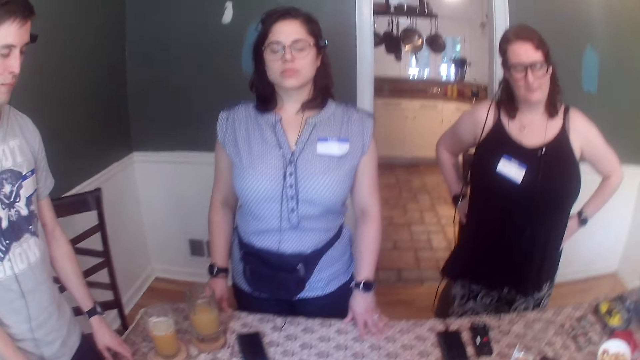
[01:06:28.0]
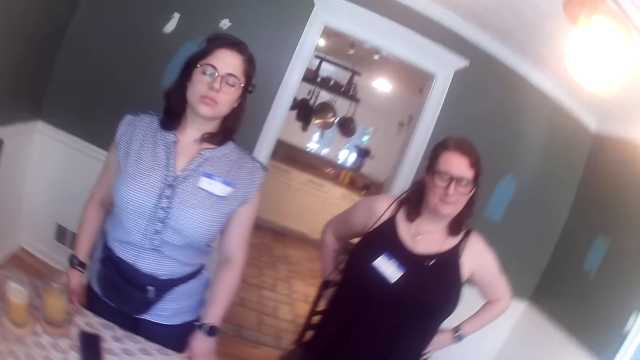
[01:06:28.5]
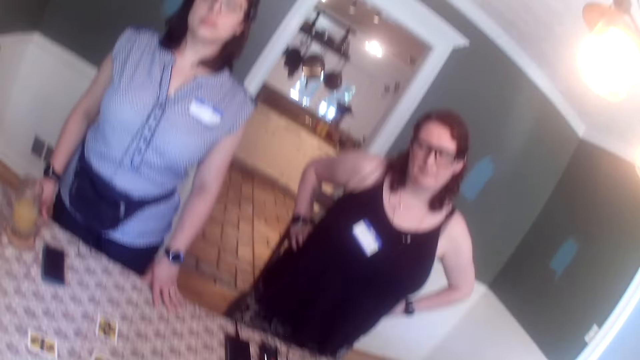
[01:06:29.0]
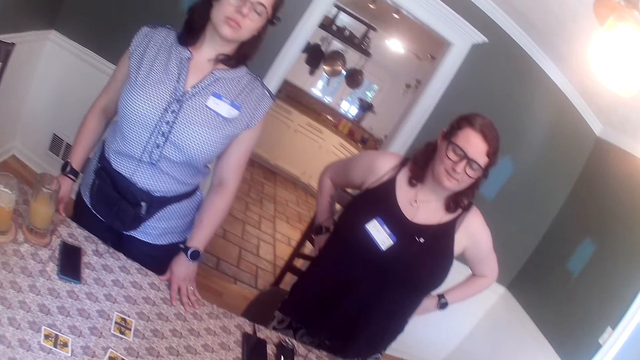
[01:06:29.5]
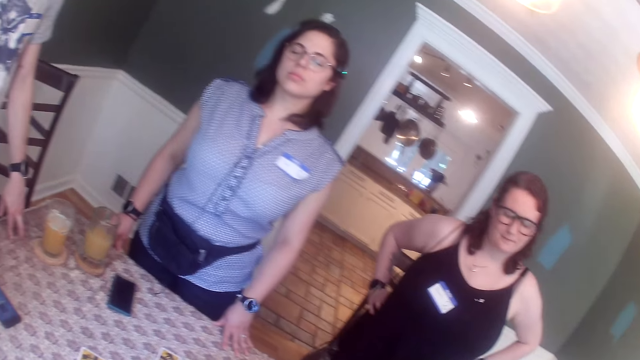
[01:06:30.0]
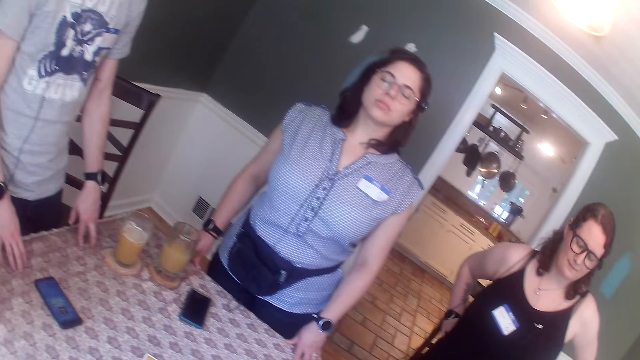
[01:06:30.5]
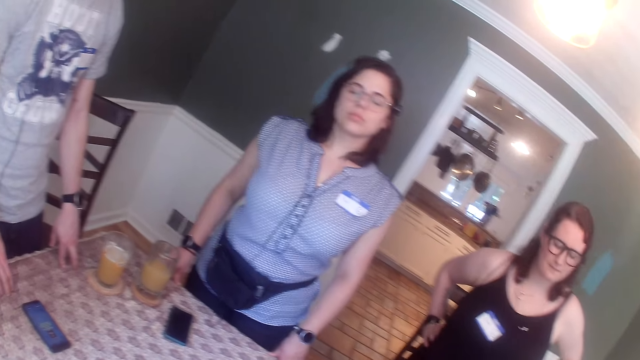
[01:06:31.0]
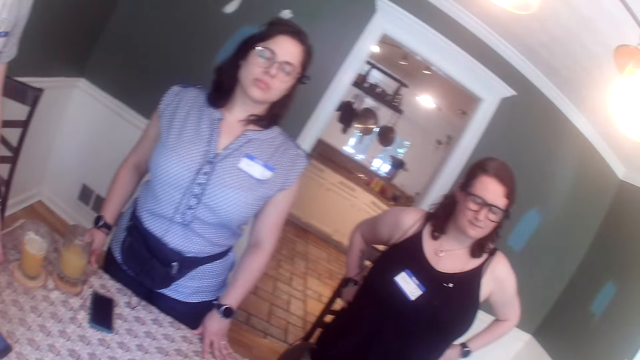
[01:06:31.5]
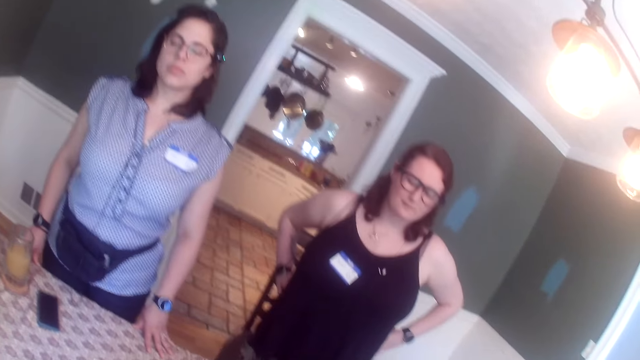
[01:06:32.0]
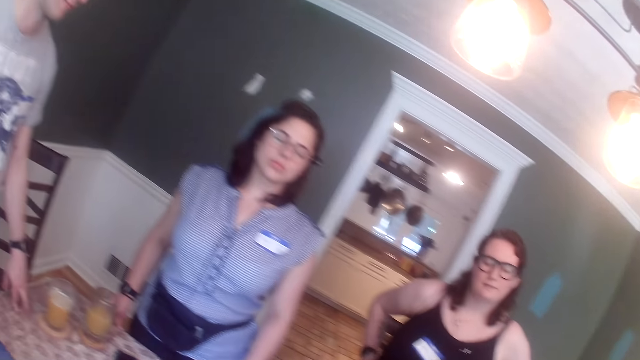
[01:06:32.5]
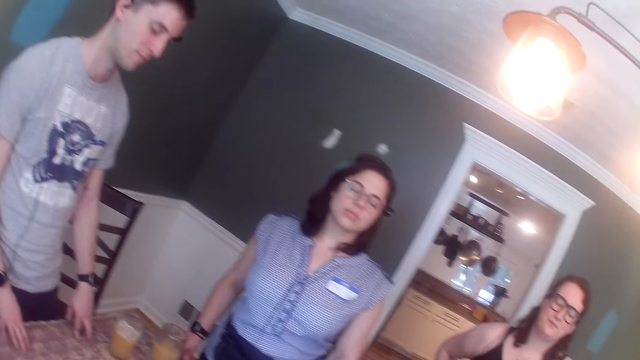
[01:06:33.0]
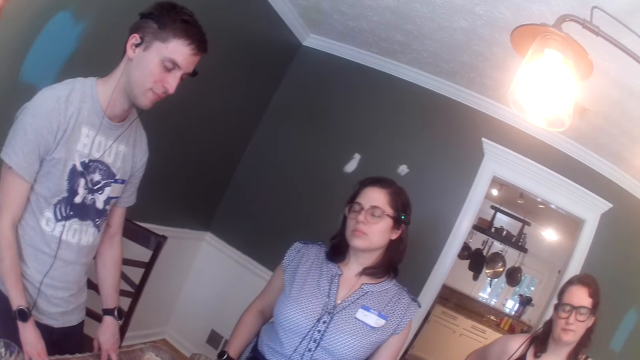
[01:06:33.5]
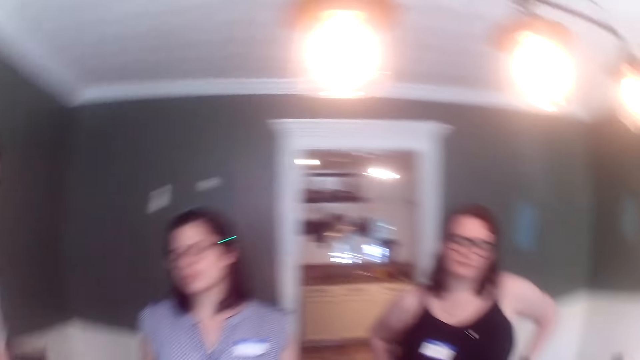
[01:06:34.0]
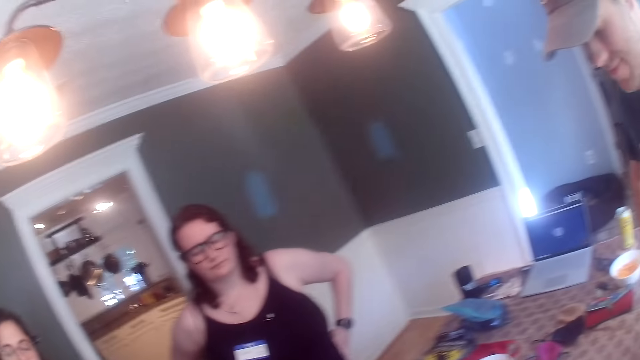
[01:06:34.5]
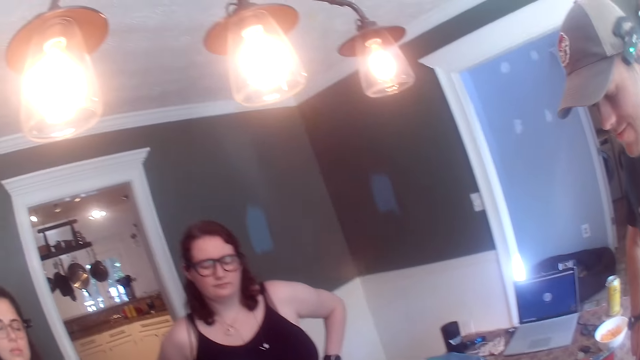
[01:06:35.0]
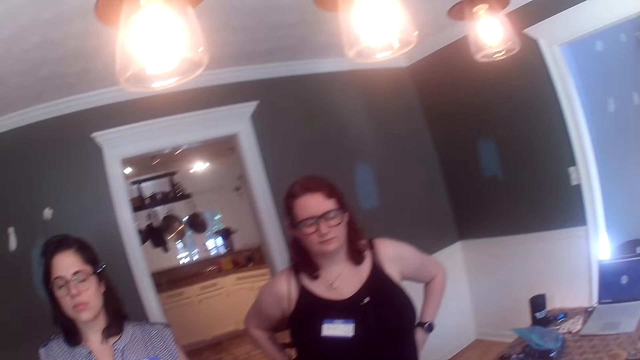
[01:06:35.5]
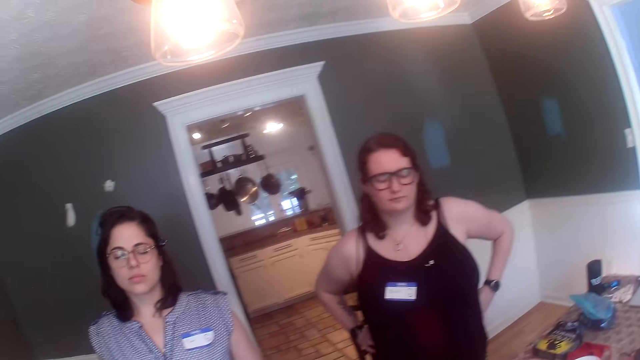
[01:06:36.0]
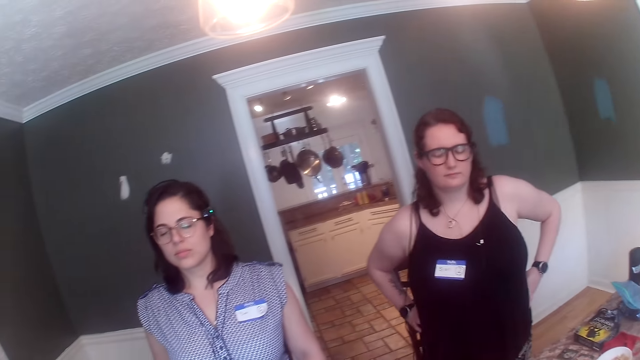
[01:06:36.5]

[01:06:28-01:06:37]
A man puts his hands on the table and dances. Another man stands beside the camera wearer.

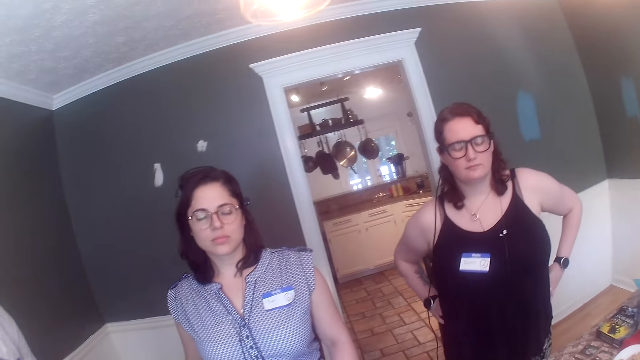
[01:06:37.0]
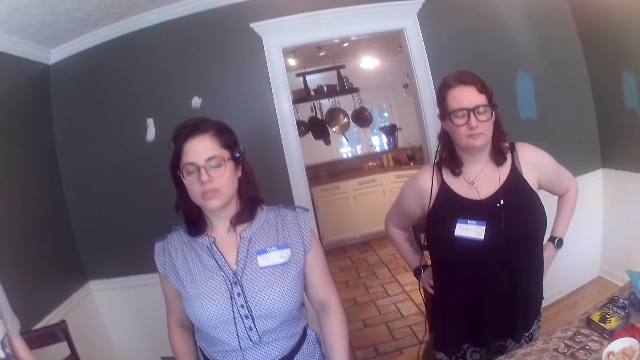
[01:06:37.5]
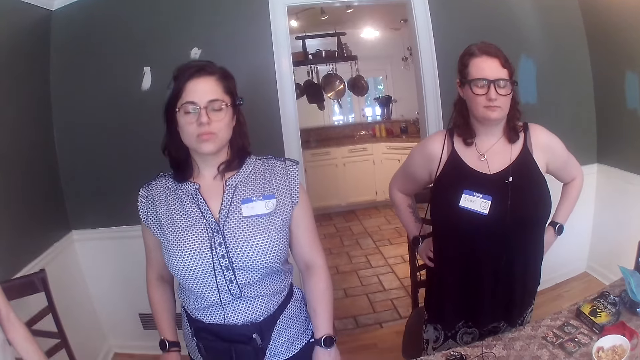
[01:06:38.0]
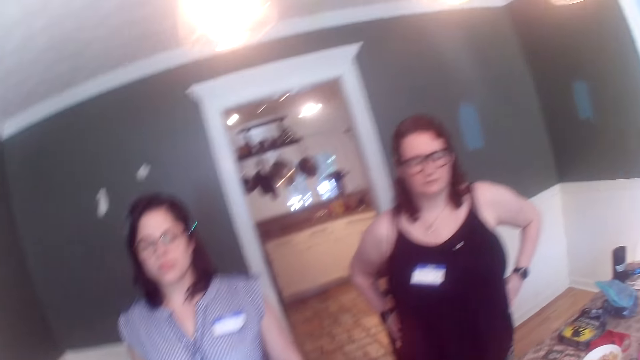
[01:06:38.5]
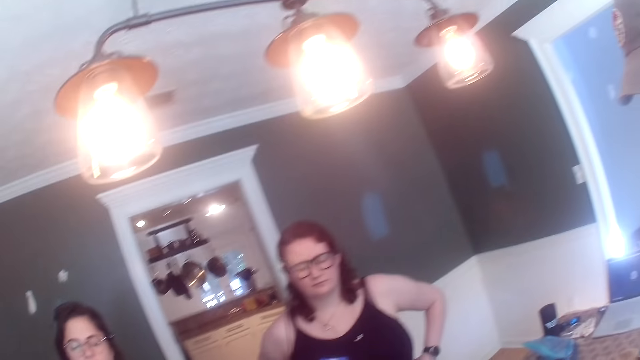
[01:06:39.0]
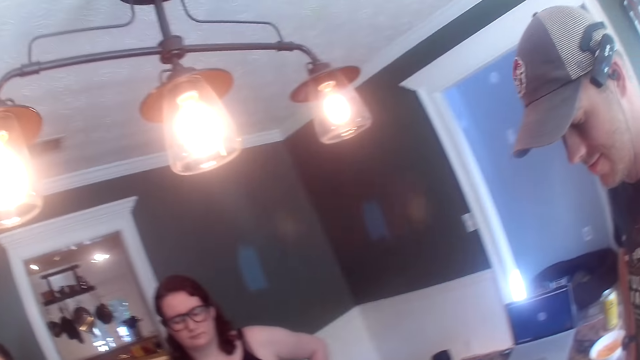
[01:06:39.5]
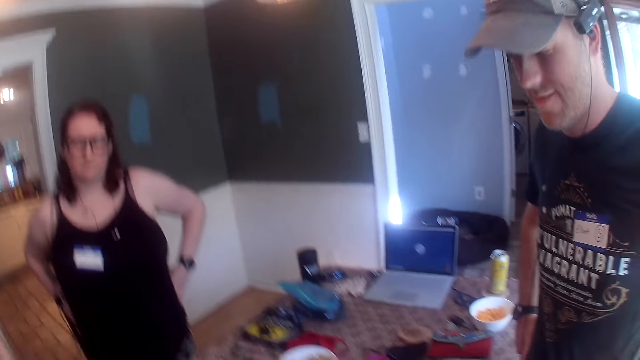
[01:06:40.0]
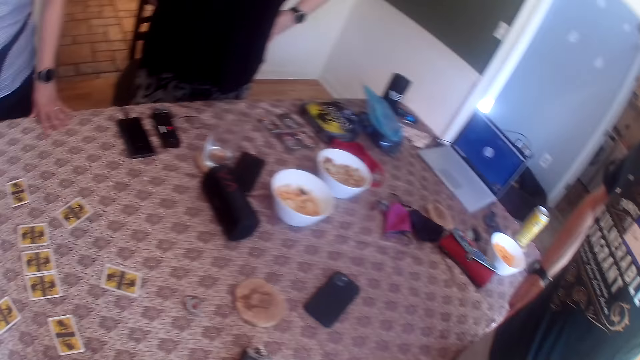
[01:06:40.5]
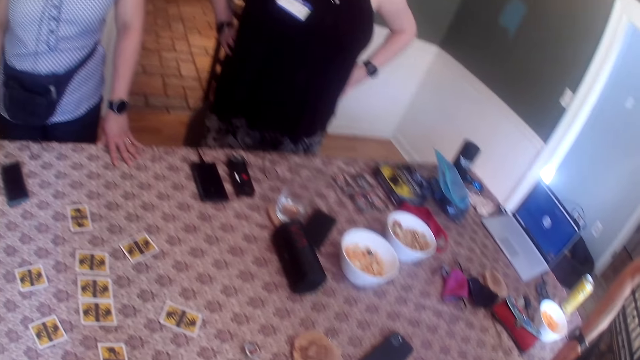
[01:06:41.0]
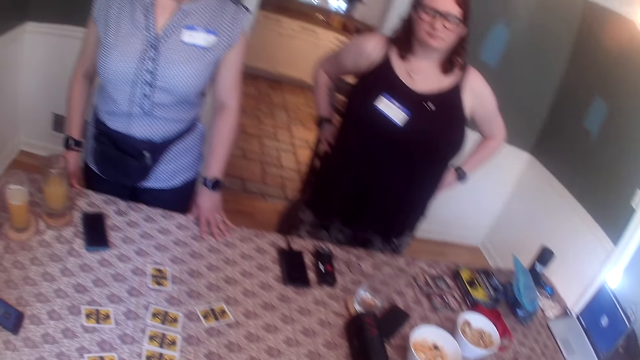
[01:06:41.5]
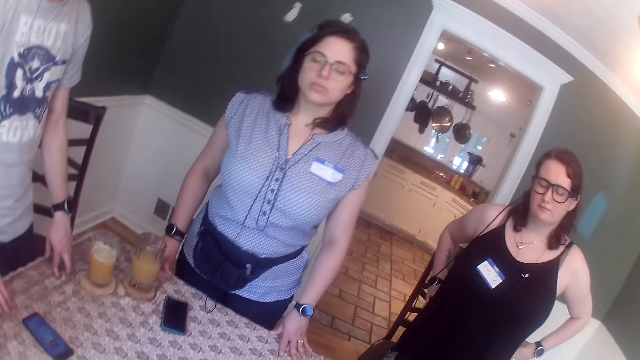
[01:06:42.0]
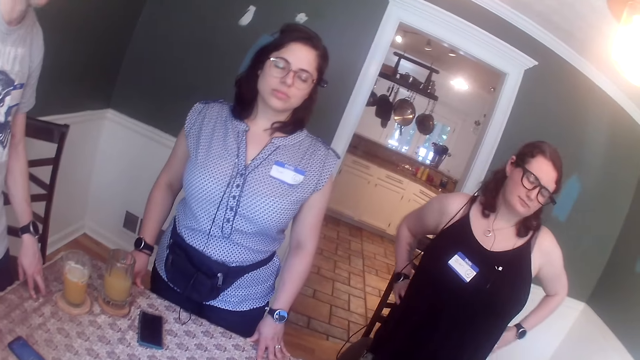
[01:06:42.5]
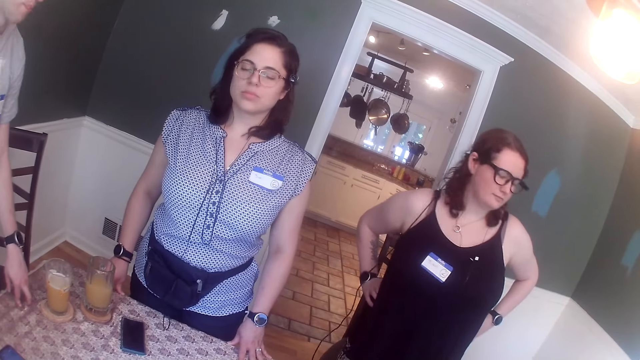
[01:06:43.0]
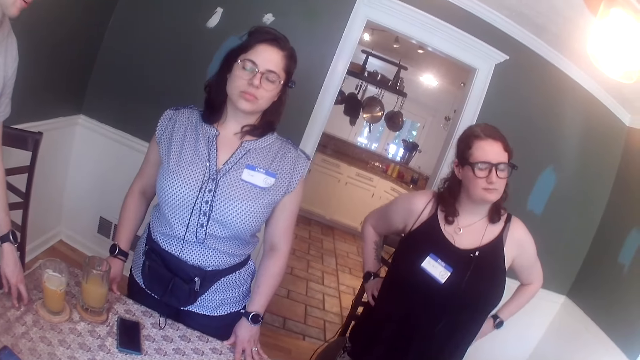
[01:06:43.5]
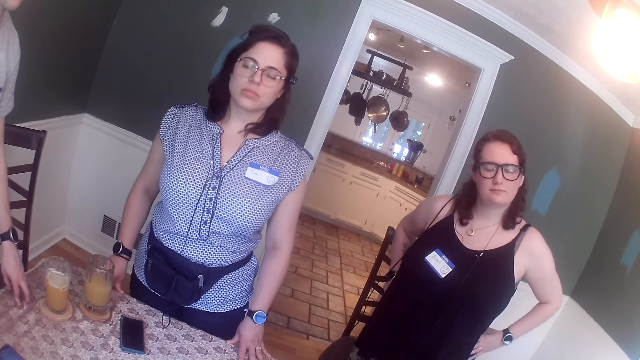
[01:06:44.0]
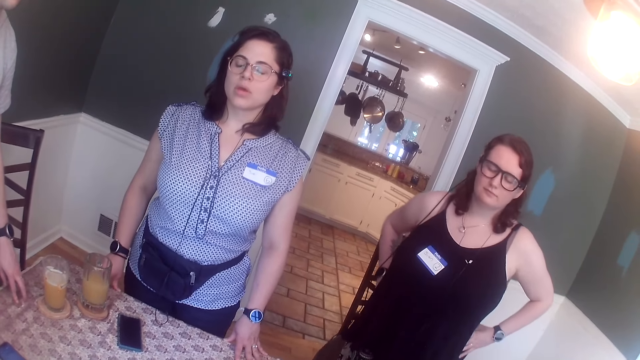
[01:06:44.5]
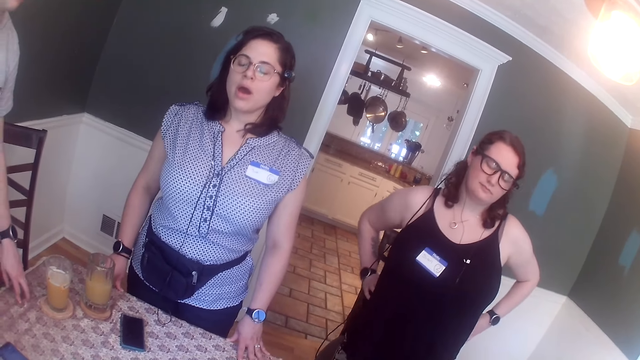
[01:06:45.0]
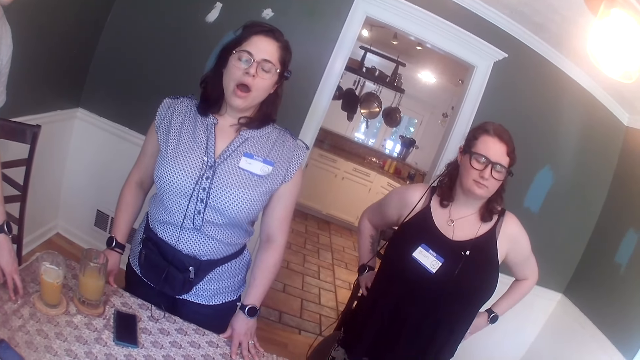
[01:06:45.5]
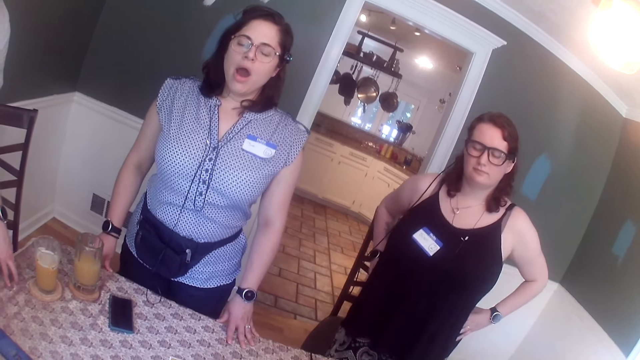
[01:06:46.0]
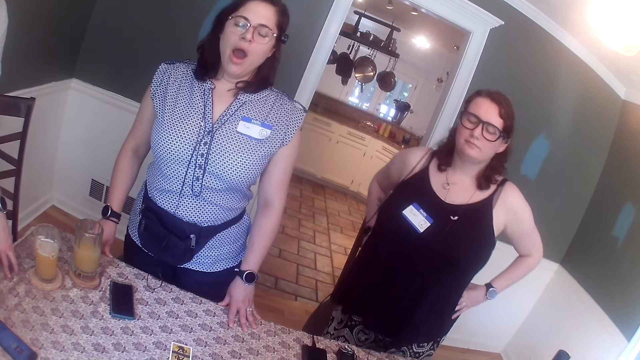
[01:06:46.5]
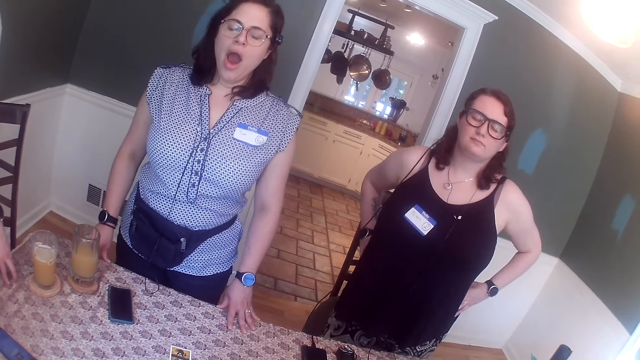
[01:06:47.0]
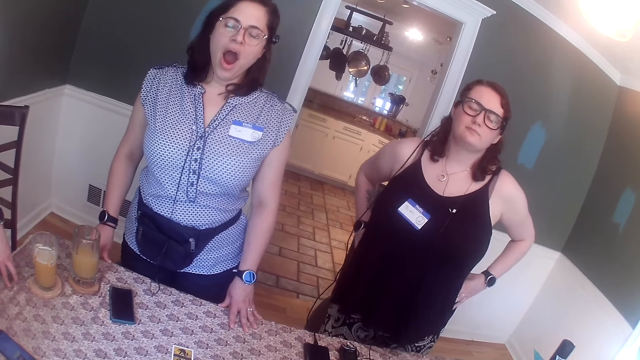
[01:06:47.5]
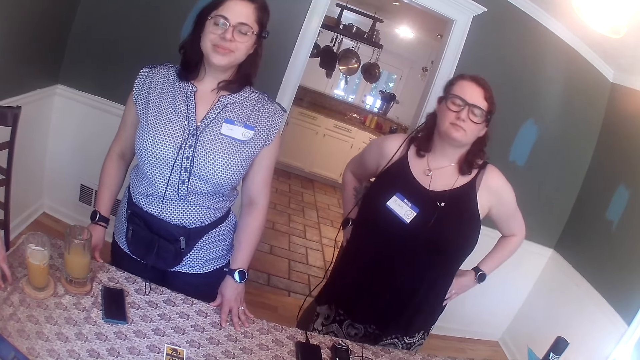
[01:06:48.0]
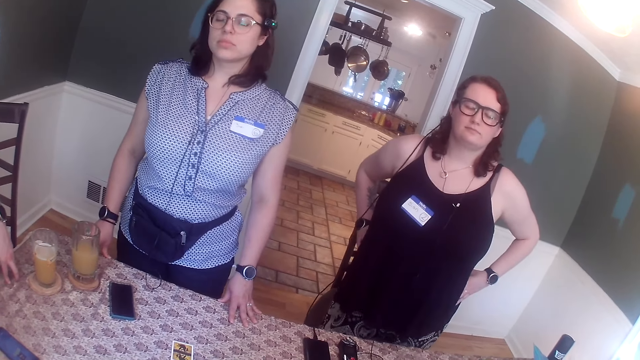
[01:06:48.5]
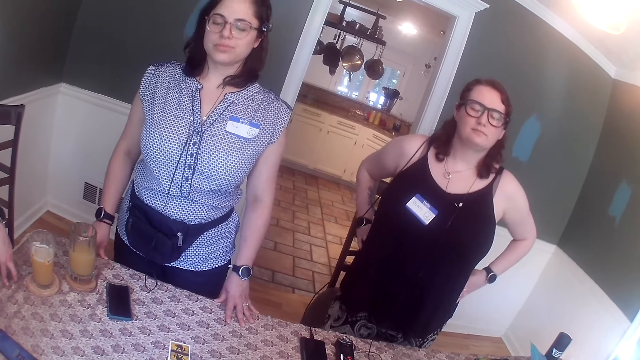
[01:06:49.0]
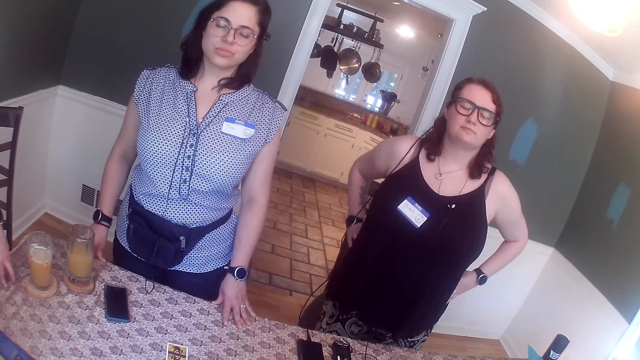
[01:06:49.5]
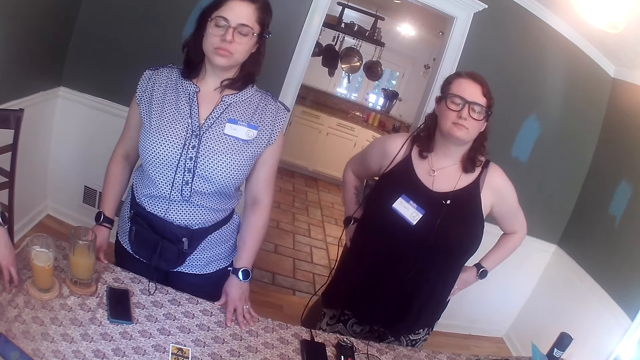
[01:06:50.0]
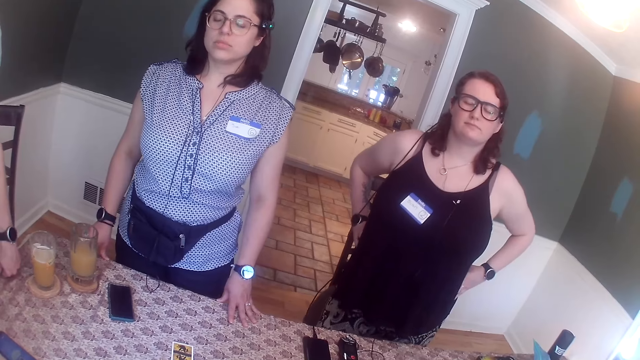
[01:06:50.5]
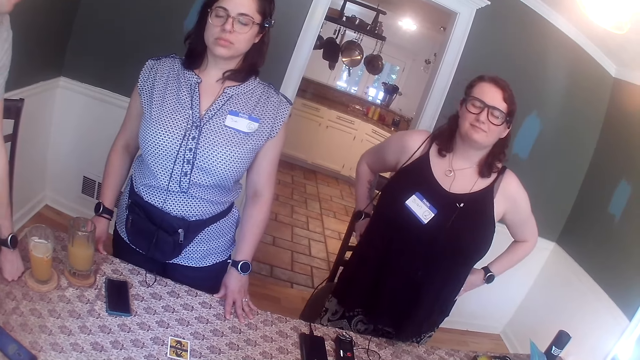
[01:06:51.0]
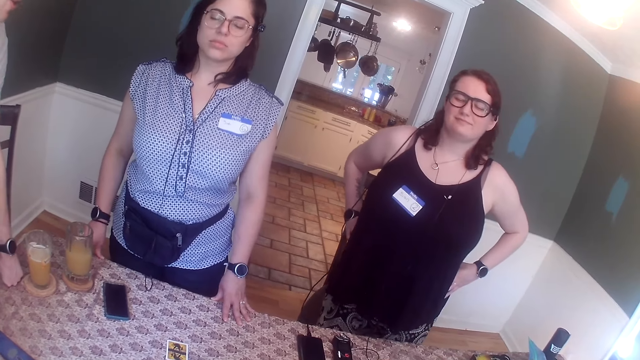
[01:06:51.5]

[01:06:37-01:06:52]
A man stands beside a lady. Another man stands beside the camera wearer. The lady puts her hands on the table. The first man stands beside the lady. The lady yawns. Another man converses with the group of people.
